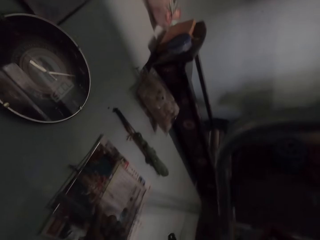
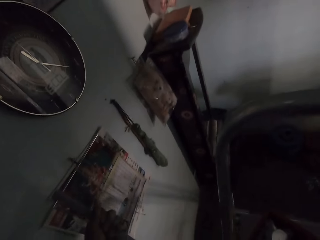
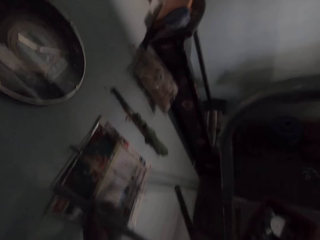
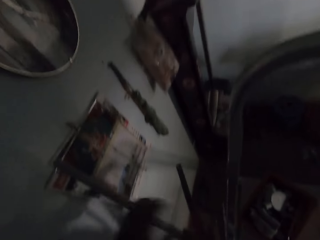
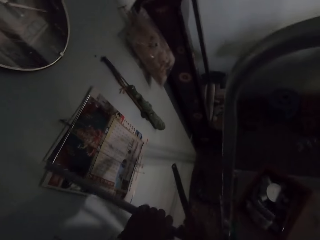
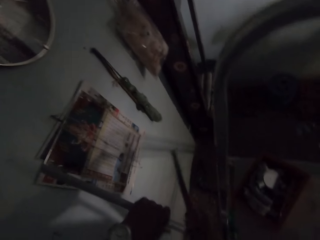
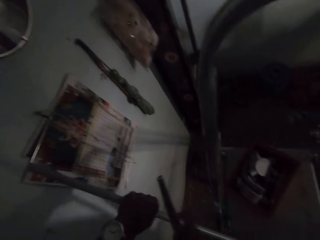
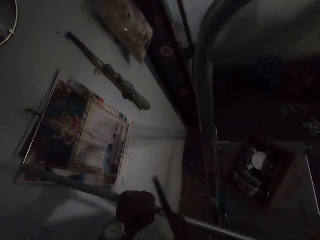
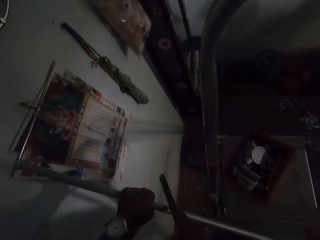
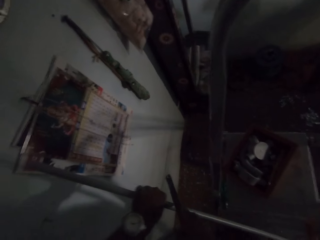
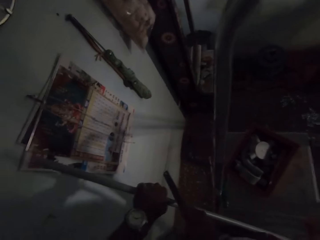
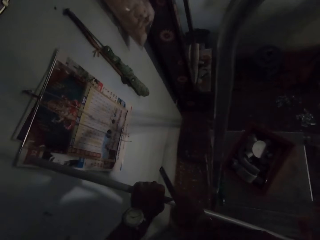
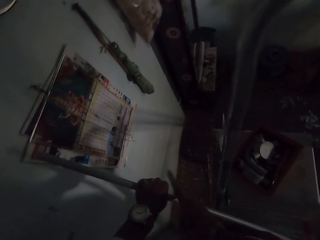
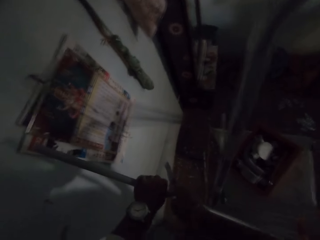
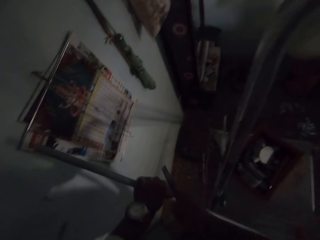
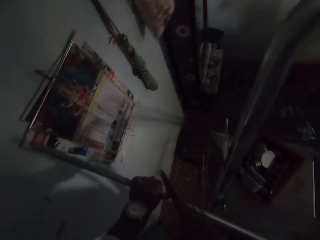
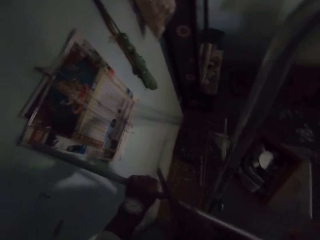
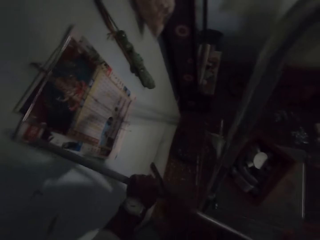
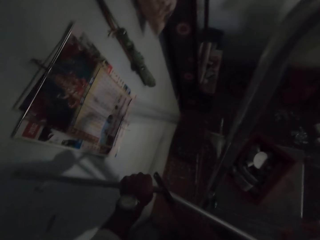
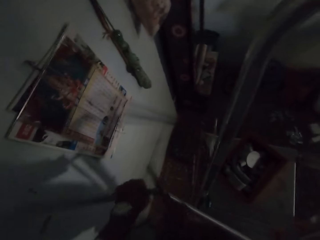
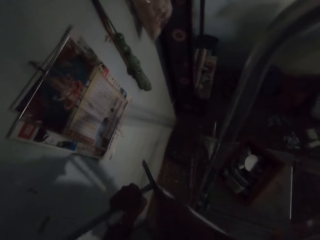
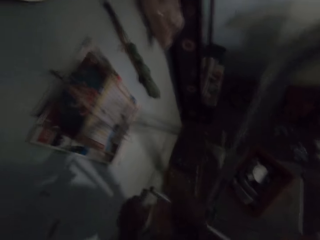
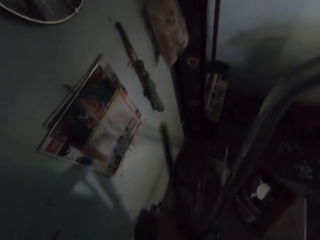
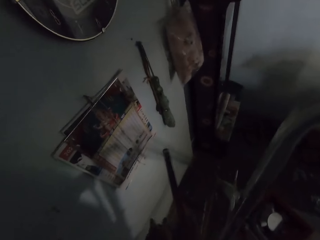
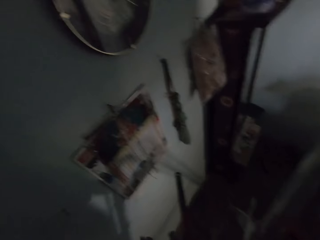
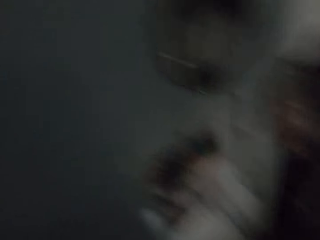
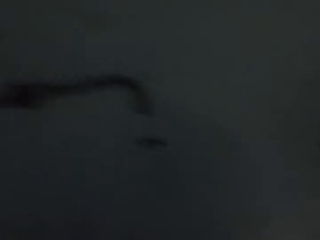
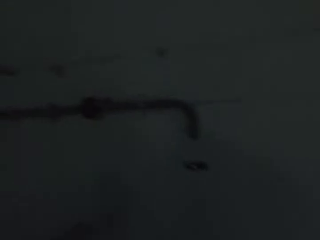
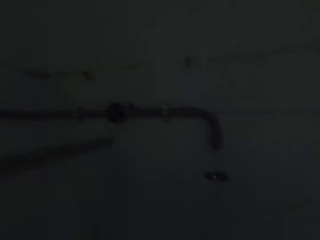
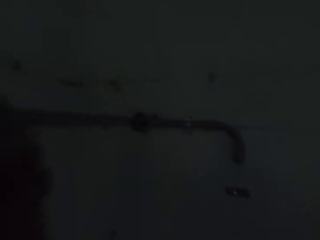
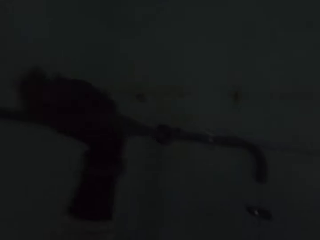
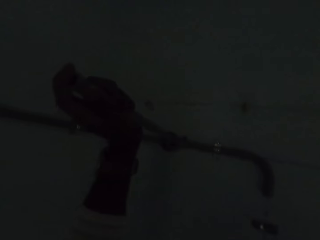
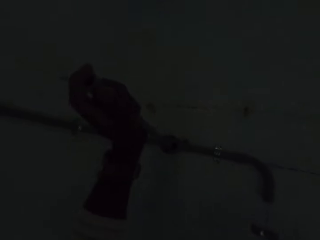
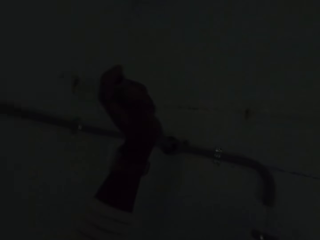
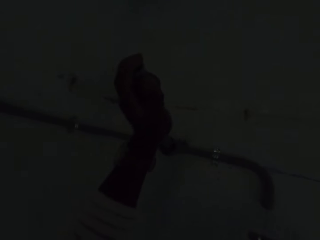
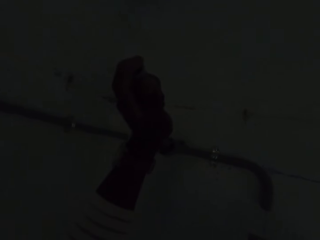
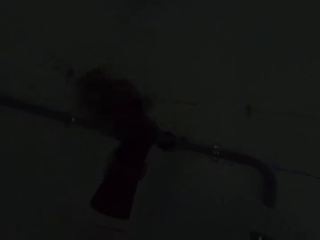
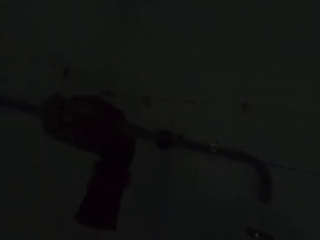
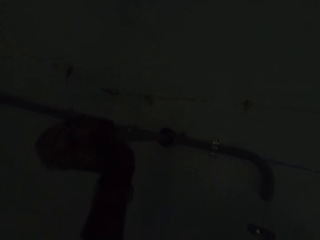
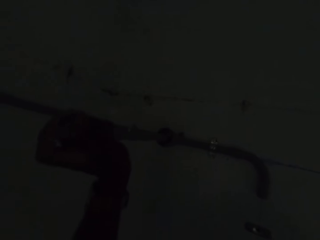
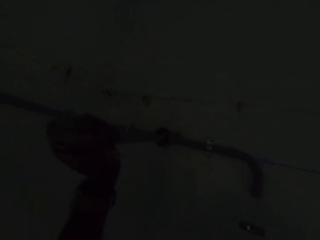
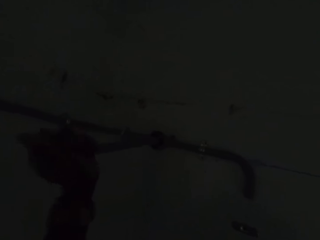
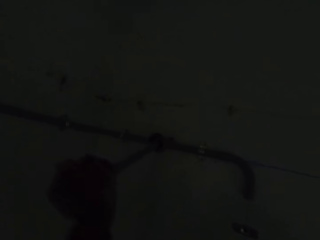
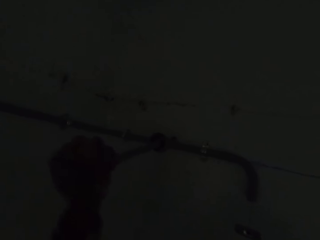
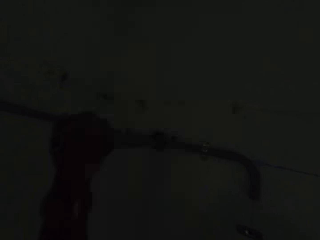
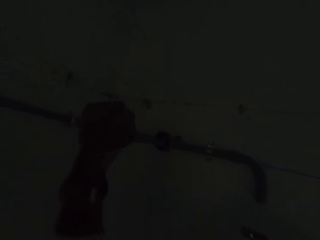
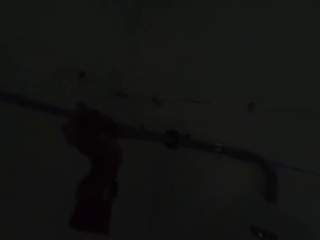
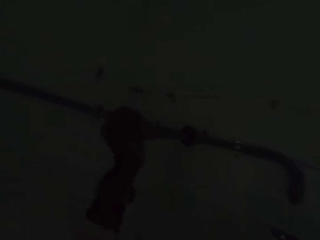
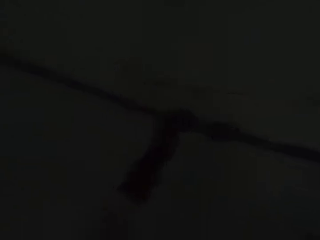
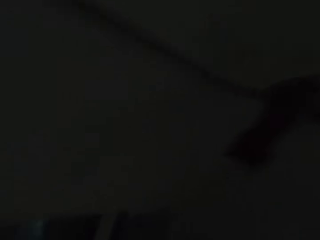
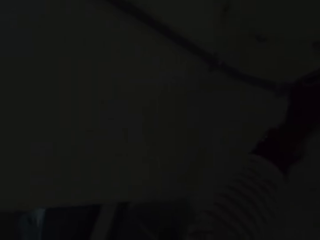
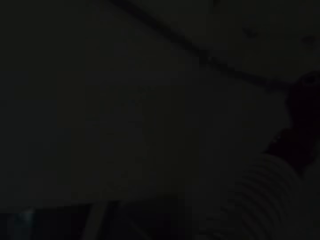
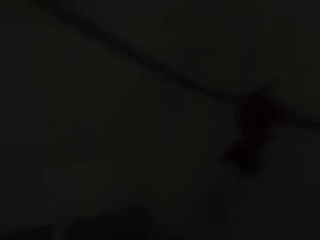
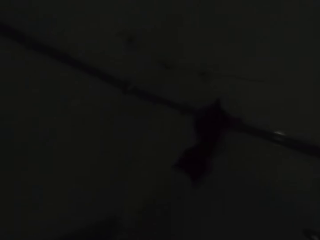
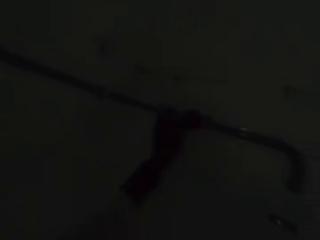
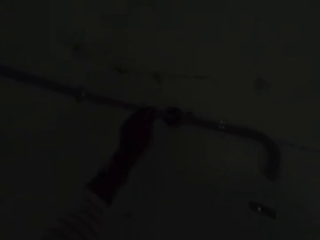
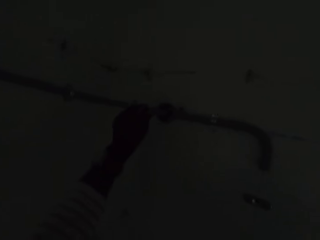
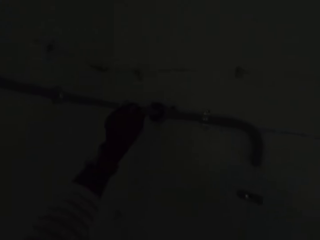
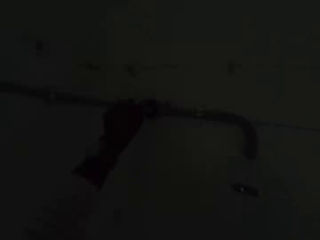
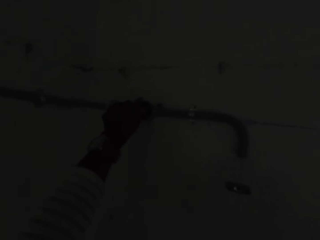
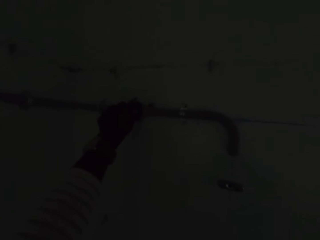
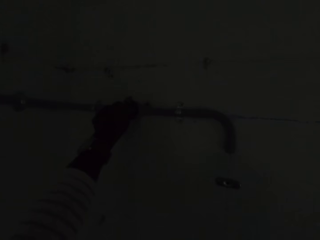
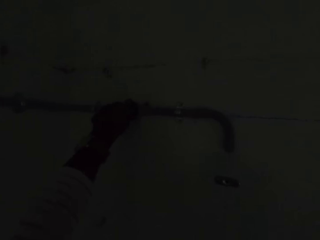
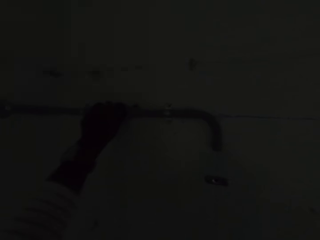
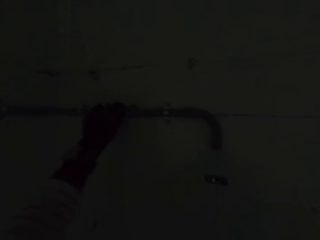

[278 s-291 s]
The camera wearer picks the plastic pipe on the wall with his left hand. He holds the saw blade in his right hand. He holds the pipe. He uses the saw blade in his right hand on the plastic pipe in his left hand. He lifts the cut plastic pipe with his left hand. He fixes the pipe on the pipe connector. He interacts with a man.

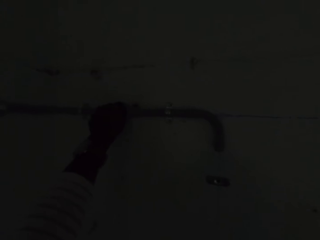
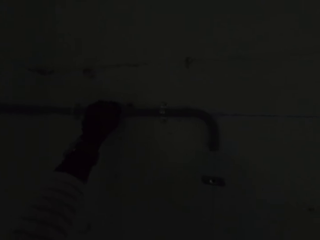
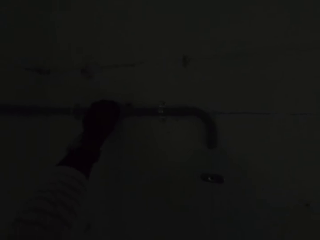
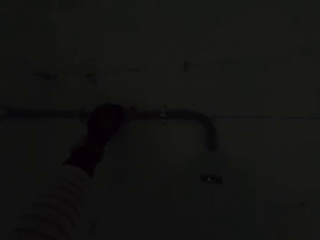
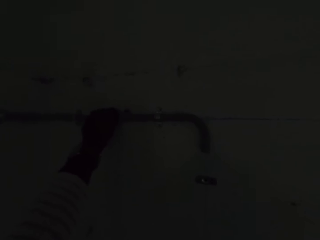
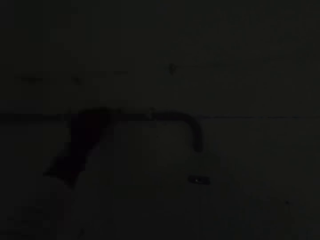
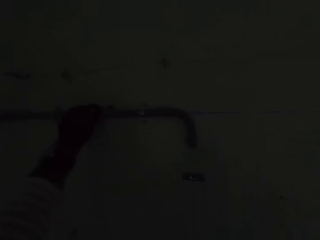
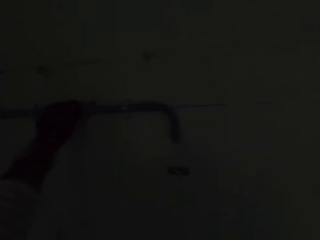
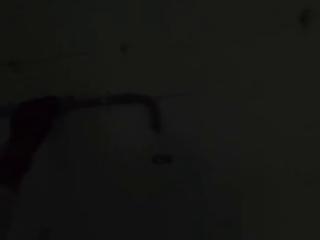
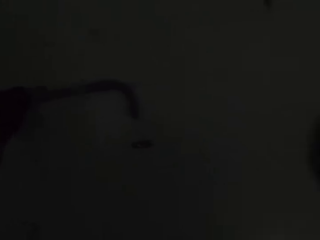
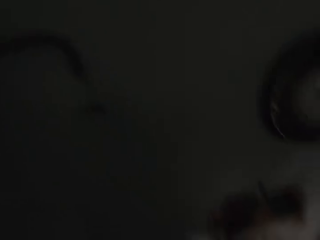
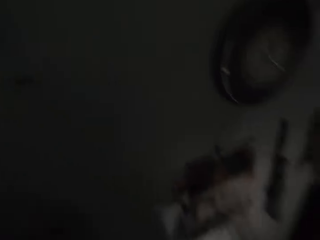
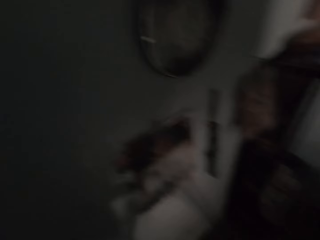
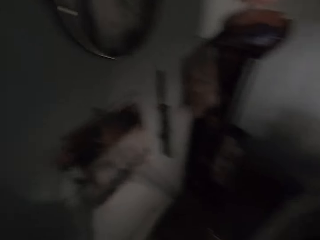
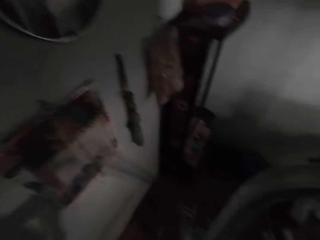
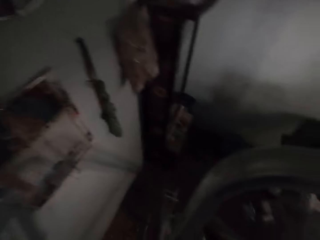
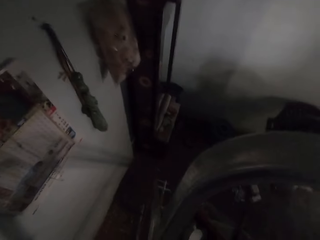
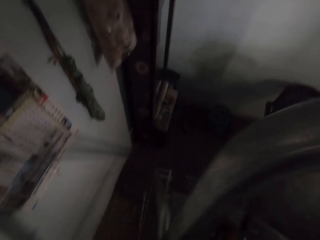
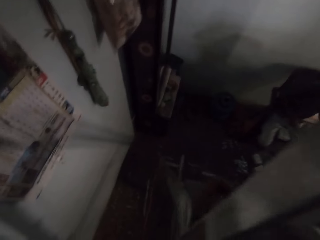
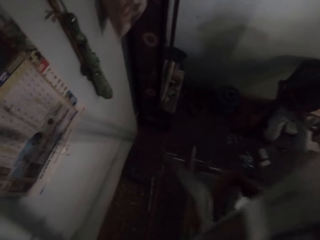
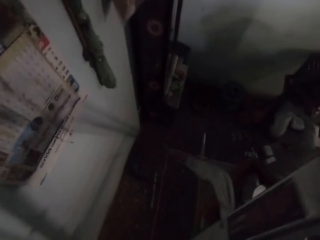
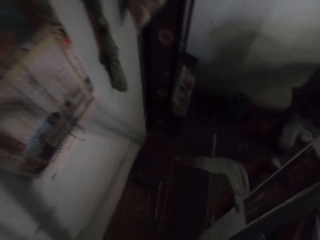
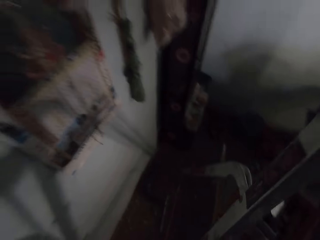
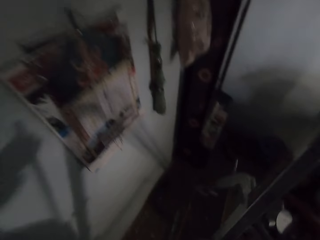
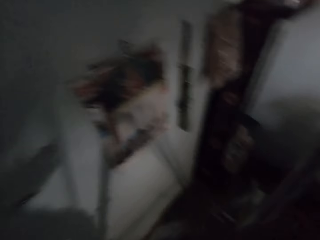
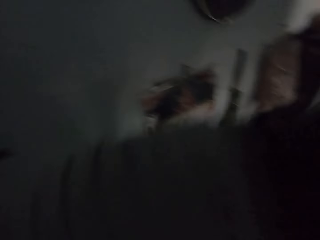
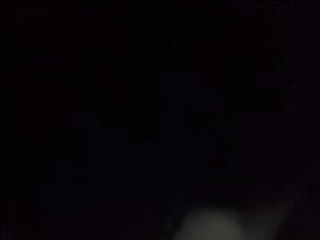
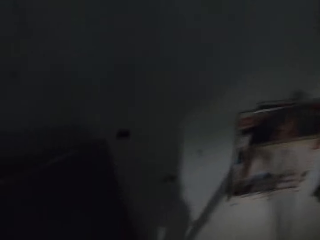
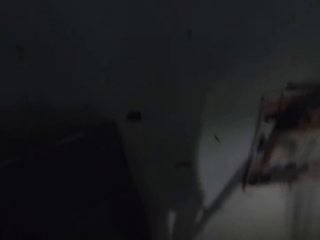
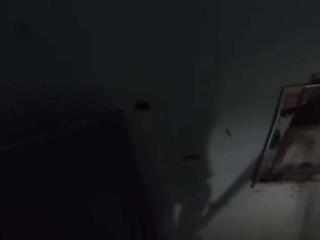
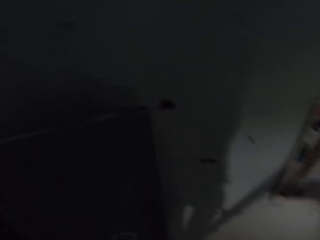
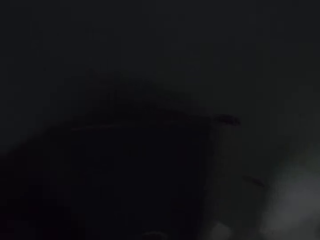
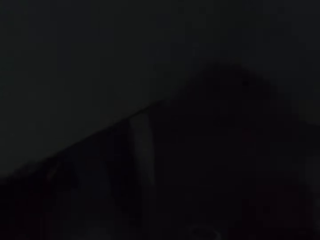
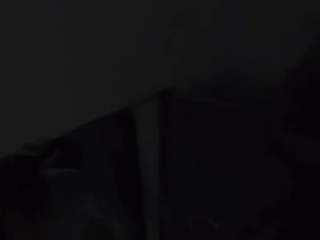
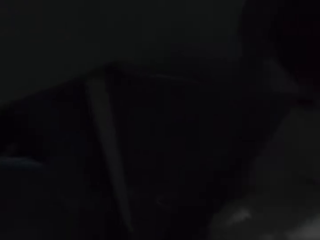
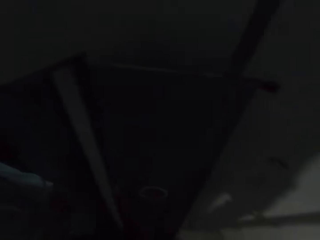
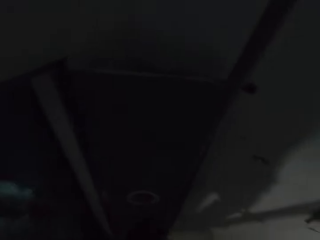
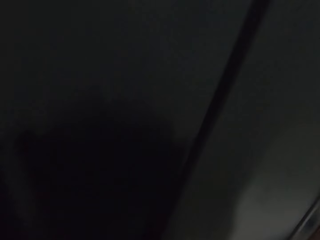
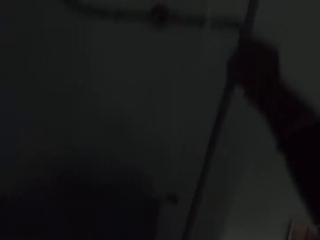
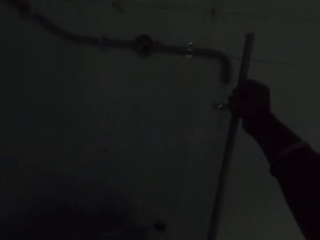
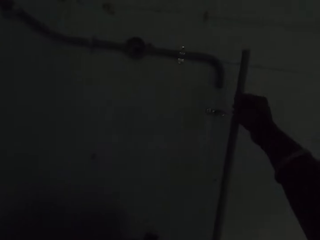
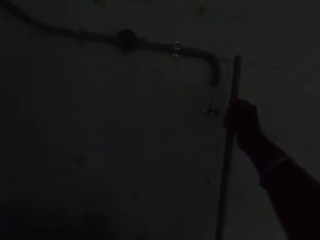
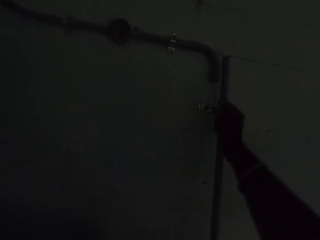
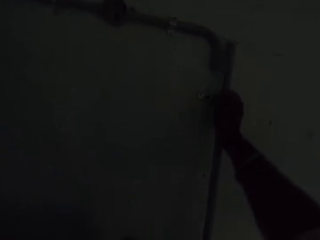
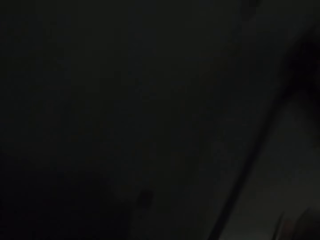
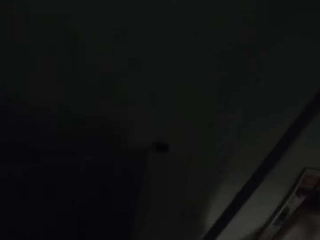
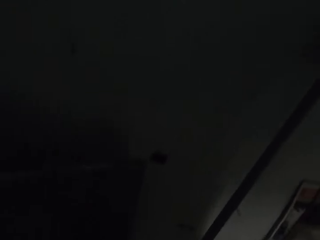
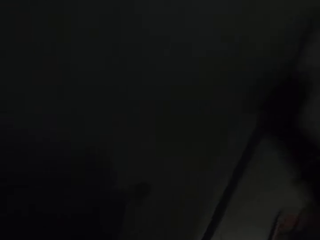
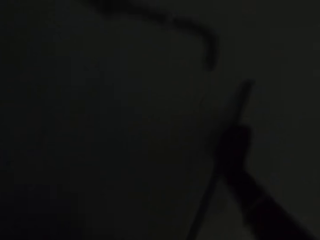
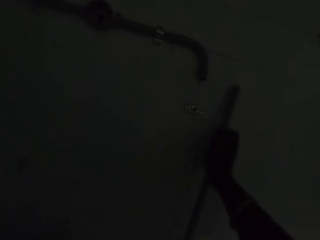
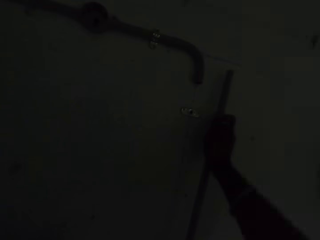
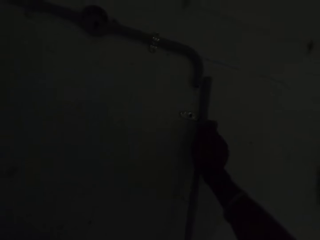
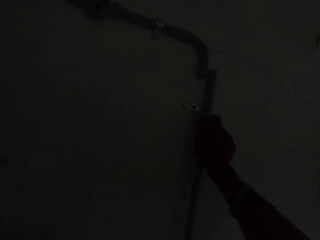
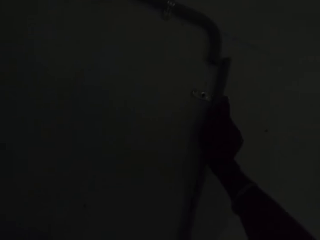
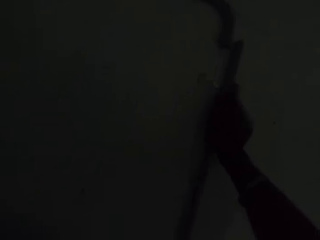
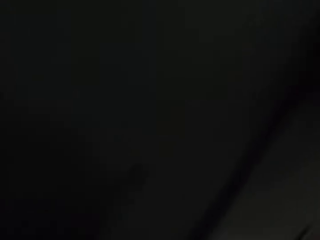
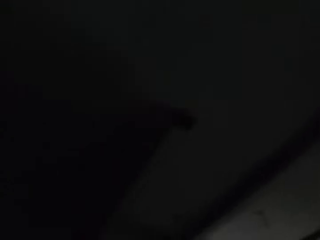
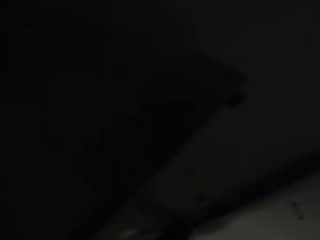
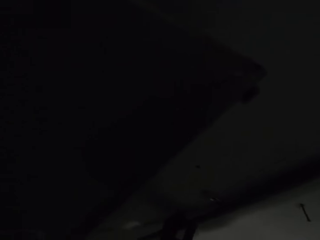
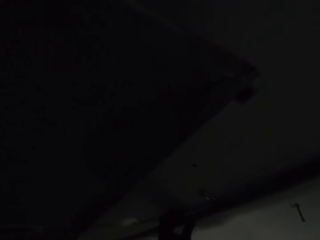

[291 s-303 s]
The camera wearer looks around the house. He puts the saw down. He holds a conduit pipe with his right hand. He places the conduit pipe on the wall with his right hand. He fixes the pipe on the wall.
